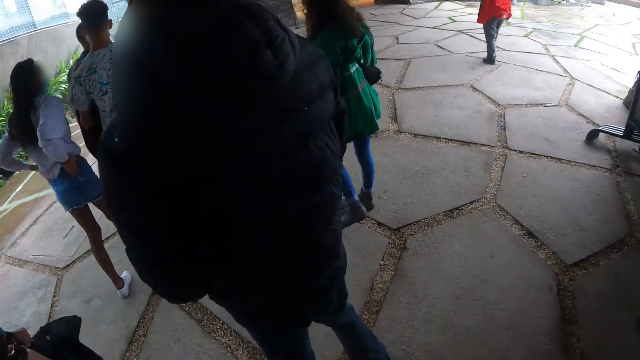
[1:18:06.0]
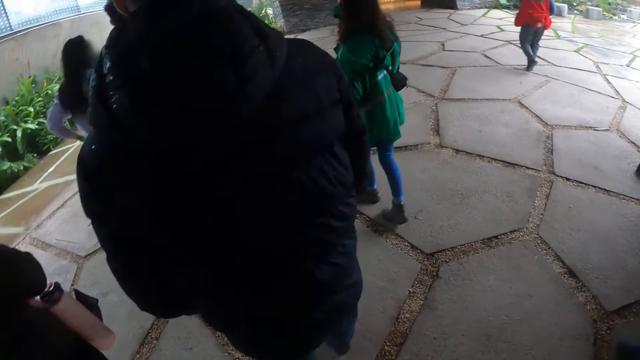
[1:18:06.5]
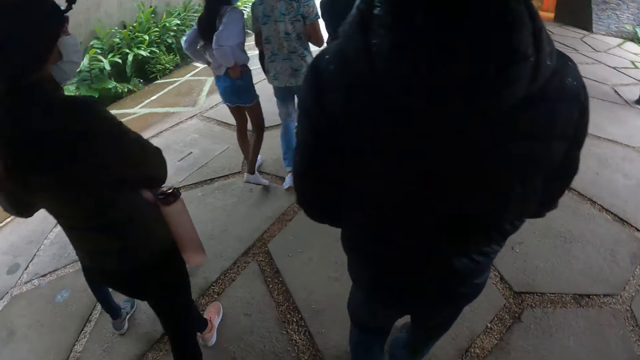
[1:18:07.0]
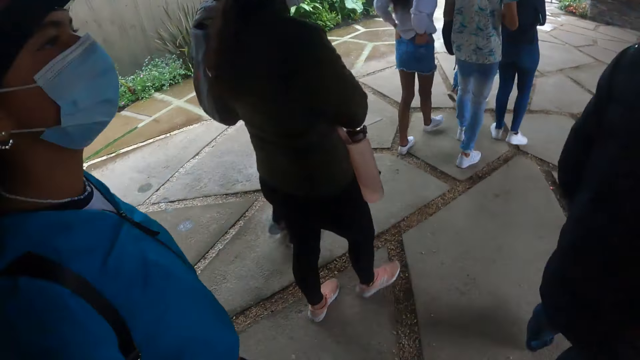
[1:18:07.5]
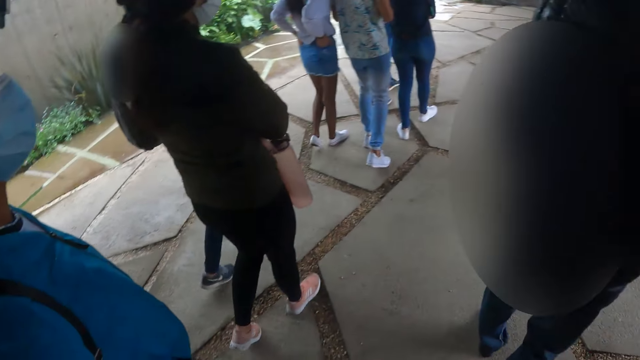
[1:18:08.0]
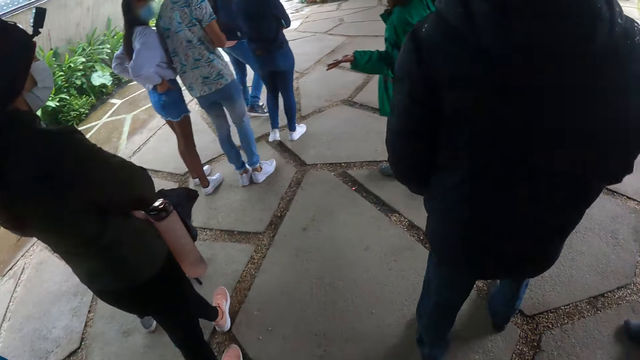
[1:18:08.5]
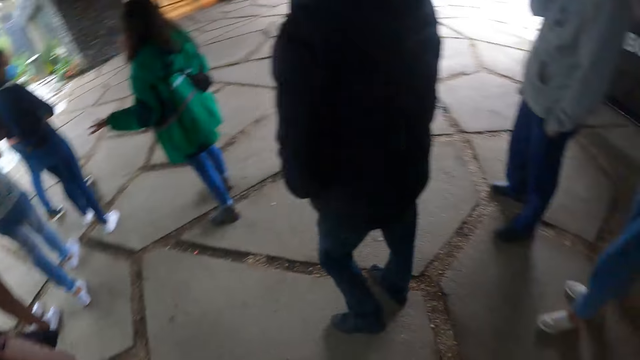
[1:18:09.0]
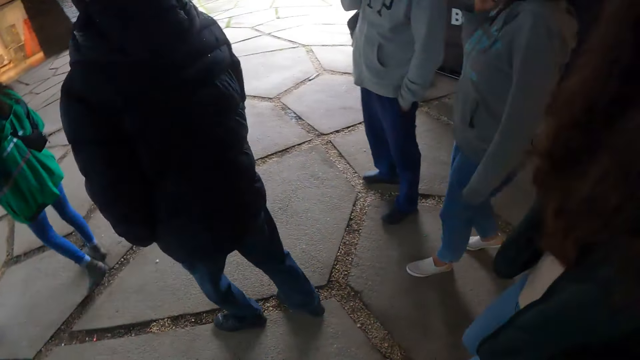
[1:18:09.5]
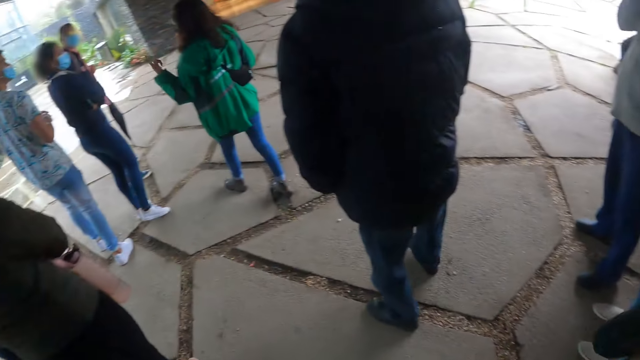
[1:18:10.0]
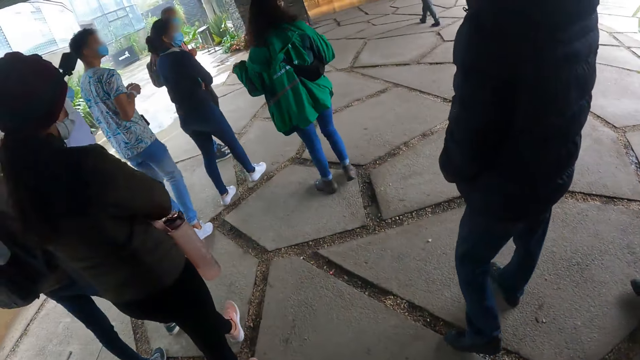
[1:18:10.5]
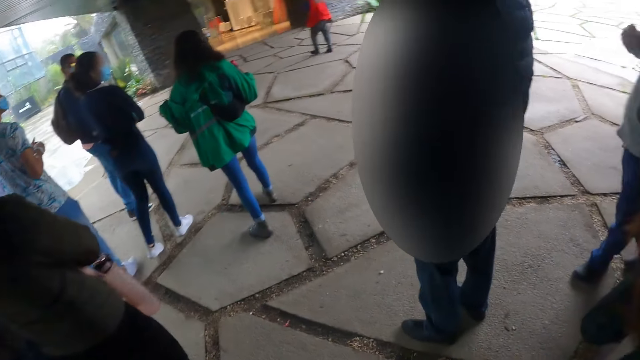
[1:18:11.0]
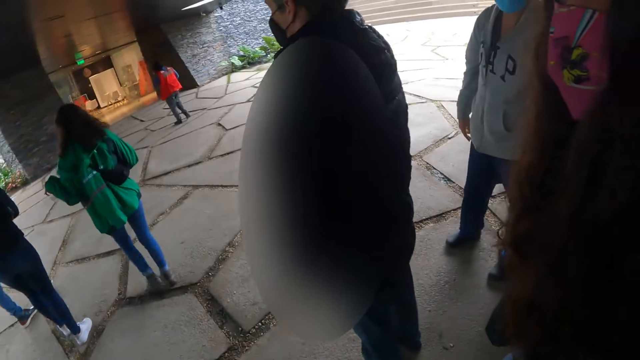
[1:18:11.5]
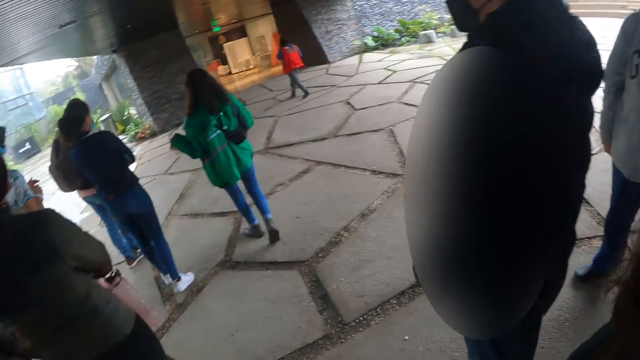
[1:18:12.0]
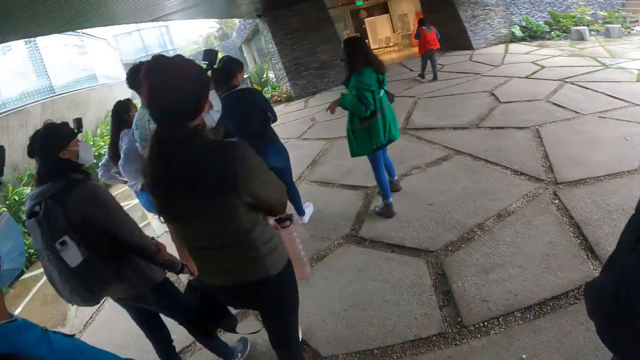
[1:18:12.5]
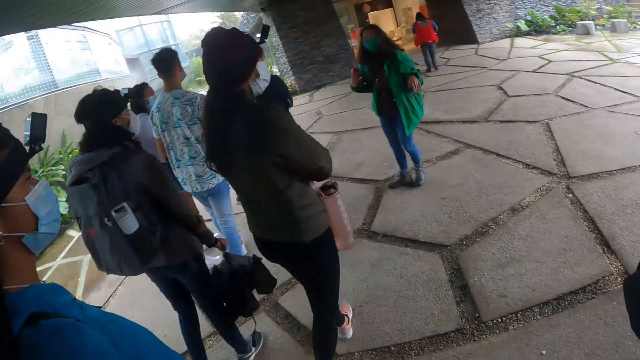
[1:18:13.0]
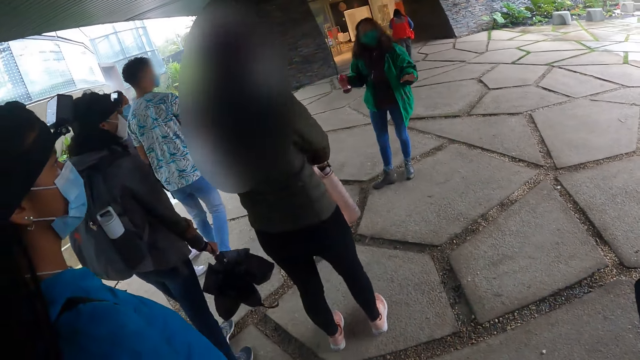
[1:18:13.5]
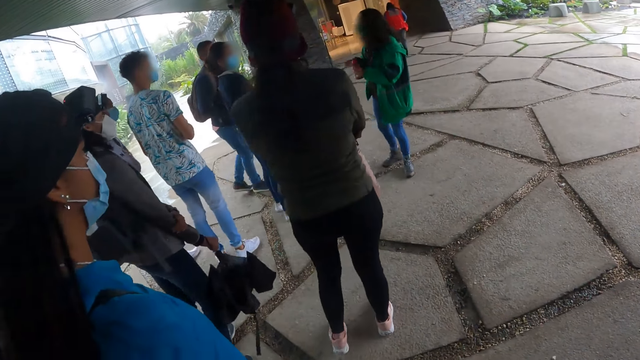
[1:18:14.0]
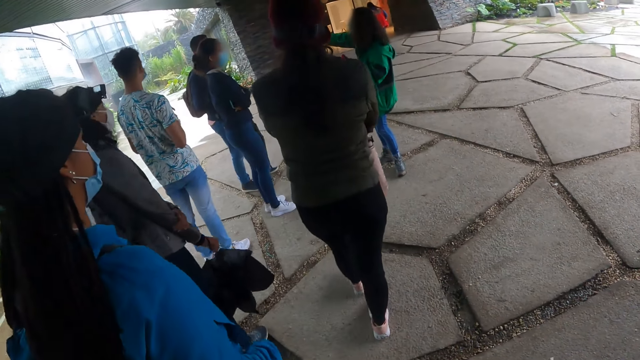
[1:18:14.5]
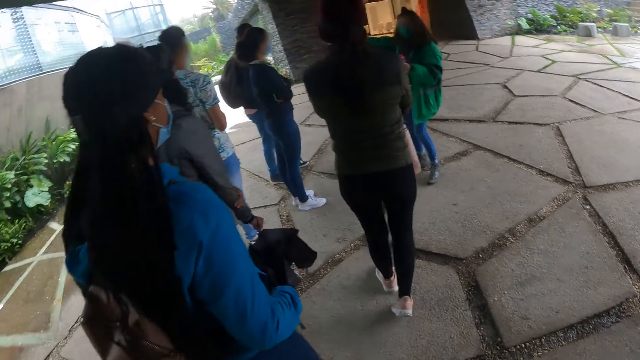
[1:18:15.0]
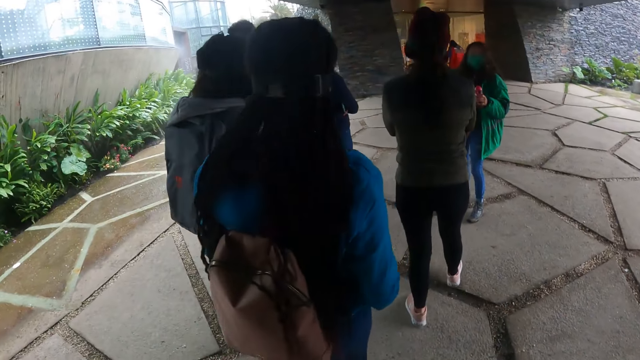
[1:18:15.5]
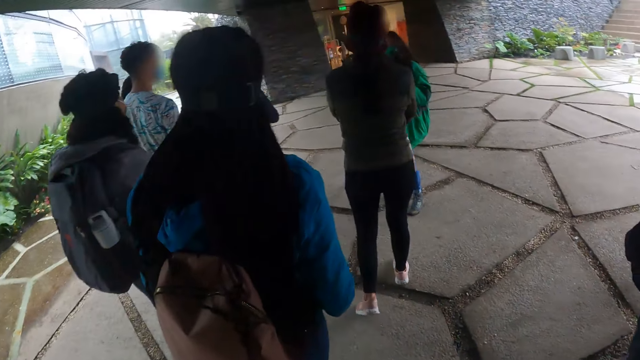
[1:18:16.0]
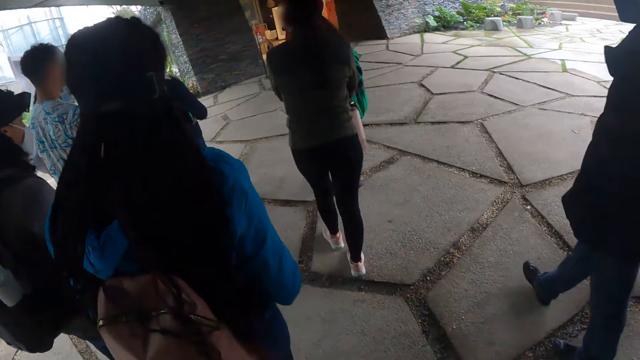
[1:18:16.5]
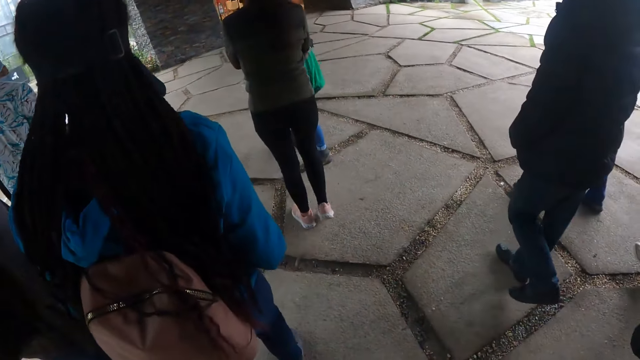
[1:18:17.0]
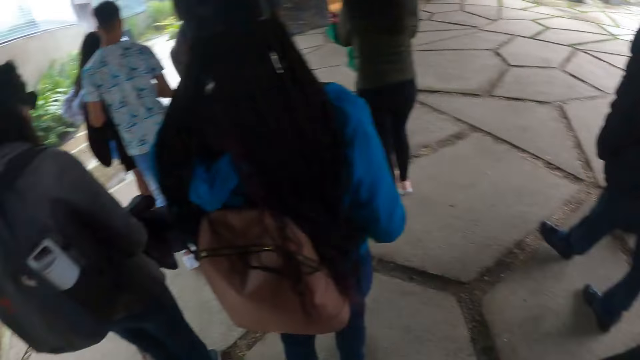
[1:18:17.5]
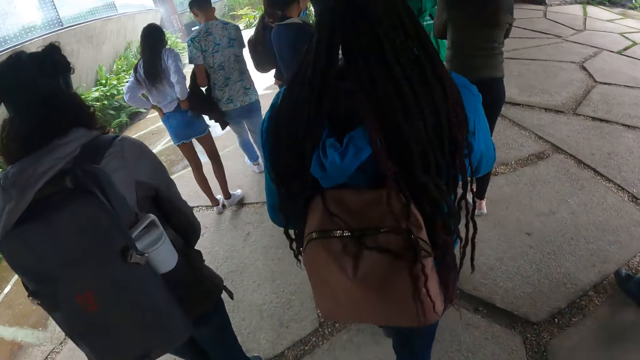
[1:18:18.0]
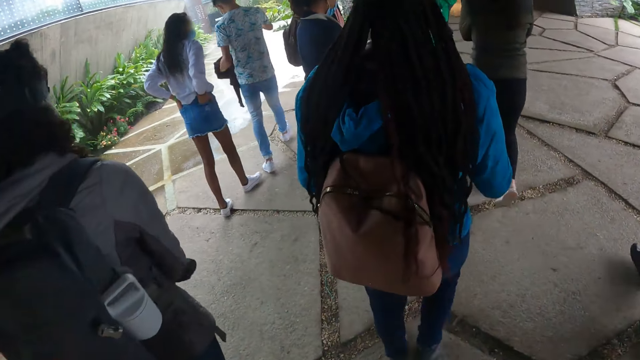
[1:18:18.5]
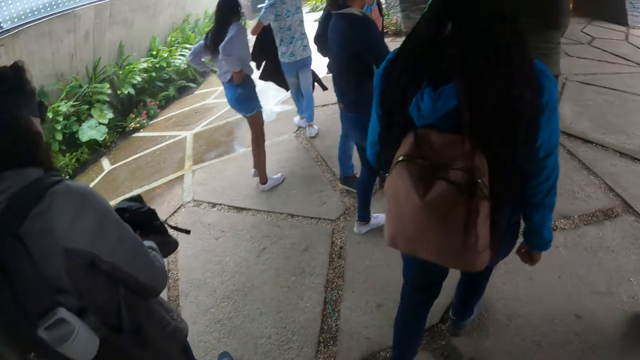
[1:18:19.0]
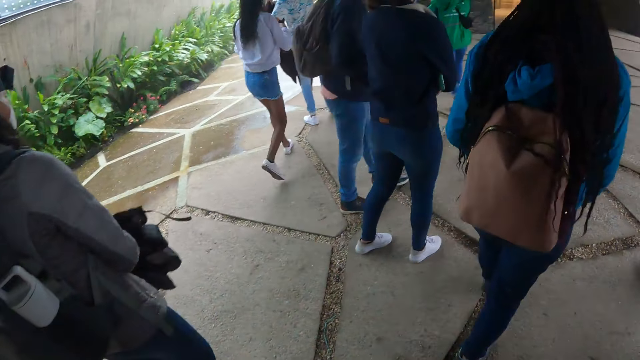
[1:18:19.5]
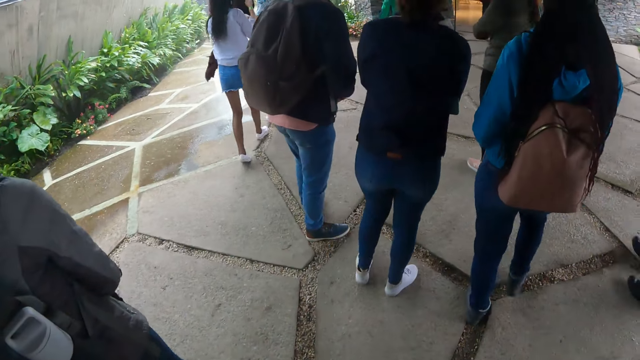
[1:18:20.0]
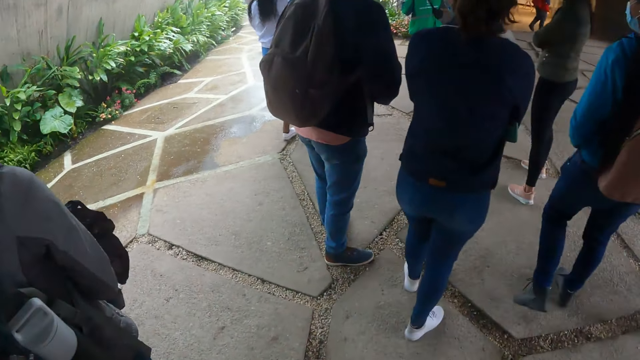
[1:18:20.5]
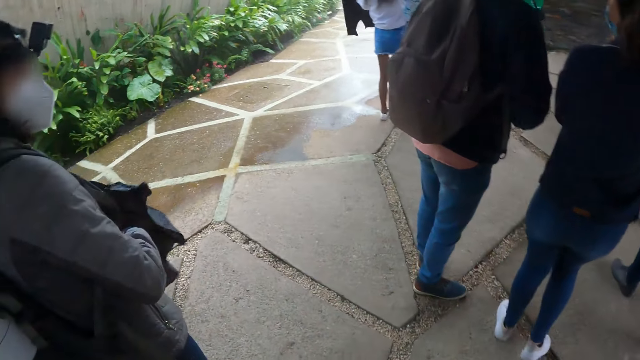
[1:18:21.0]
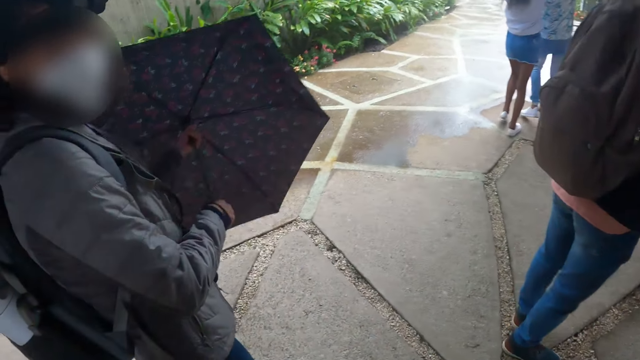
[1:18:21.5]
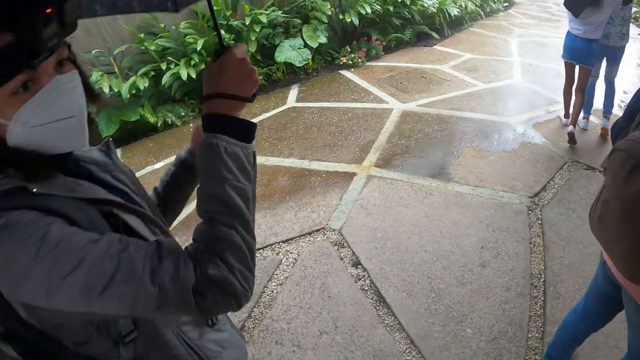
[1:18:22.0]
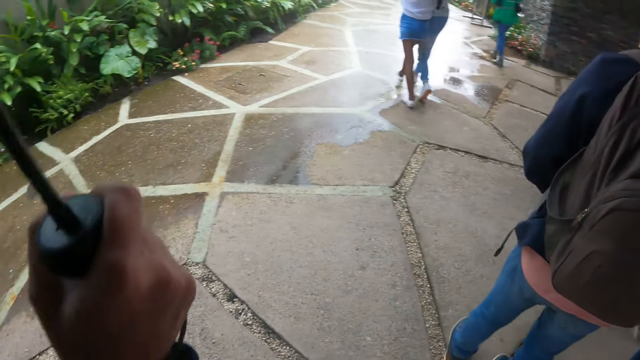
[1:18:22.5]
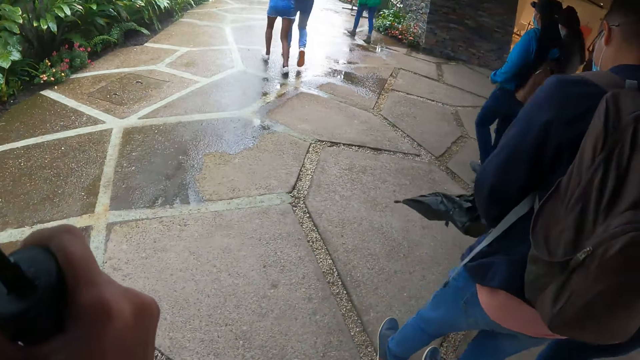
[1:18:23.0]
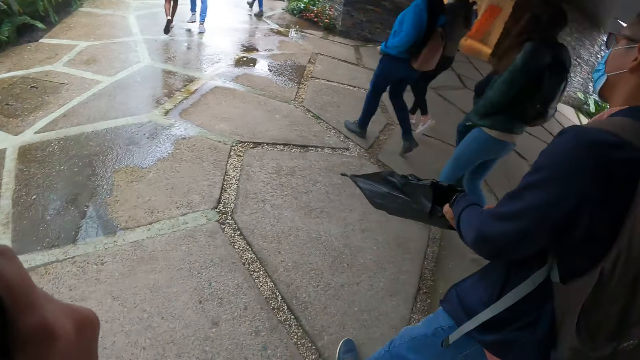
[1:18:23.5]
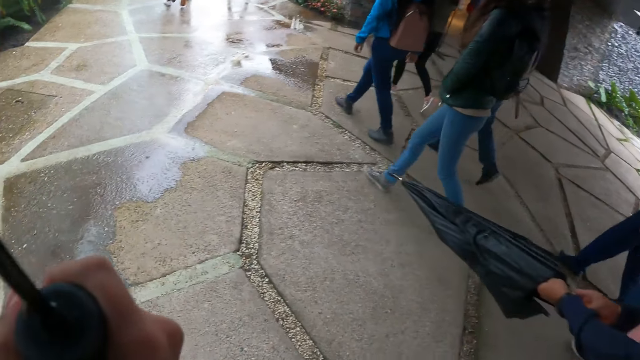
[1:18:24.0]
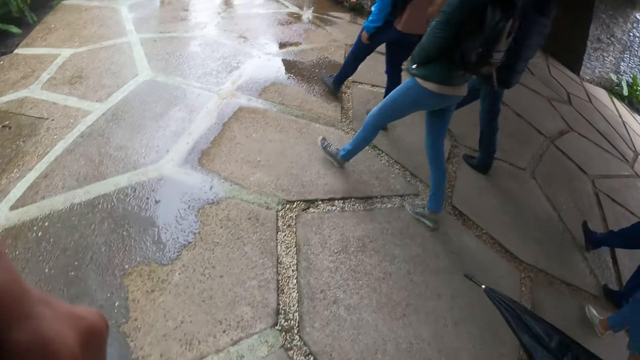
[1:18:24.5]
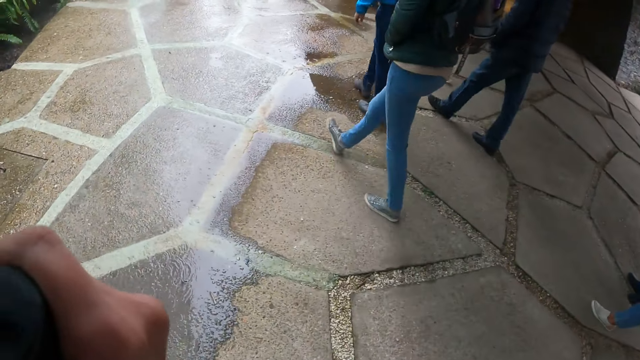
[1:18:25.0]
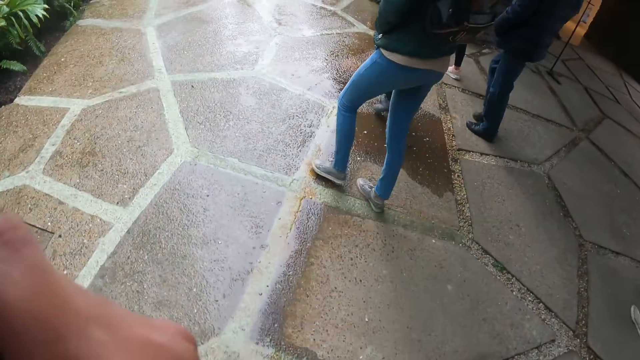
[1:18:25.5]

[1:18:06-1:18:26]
A woman converses with the camera wearer and a group of people. Another woman opens an umbrella with her hands.
